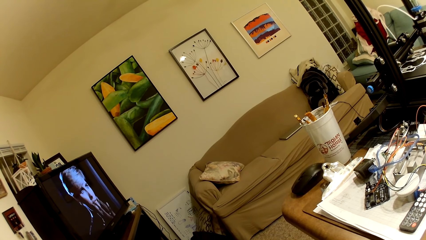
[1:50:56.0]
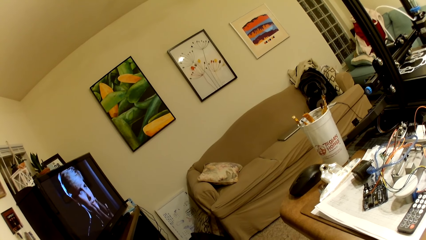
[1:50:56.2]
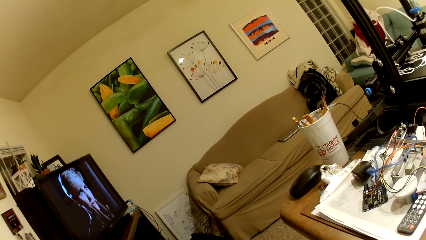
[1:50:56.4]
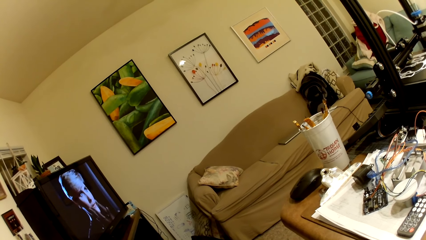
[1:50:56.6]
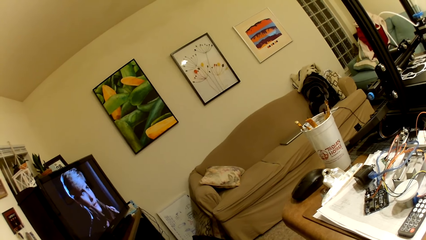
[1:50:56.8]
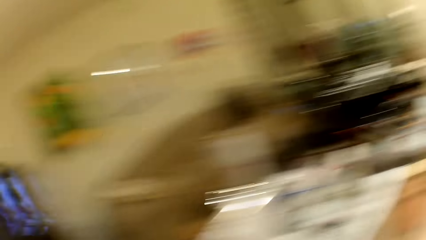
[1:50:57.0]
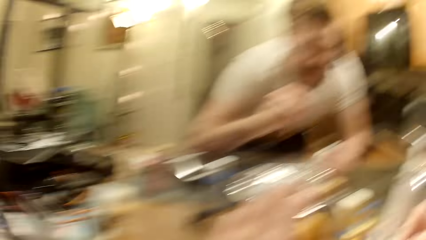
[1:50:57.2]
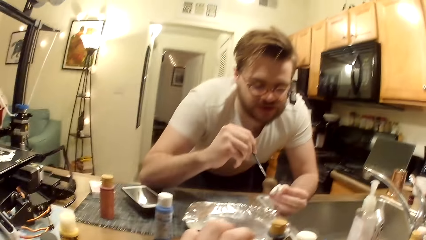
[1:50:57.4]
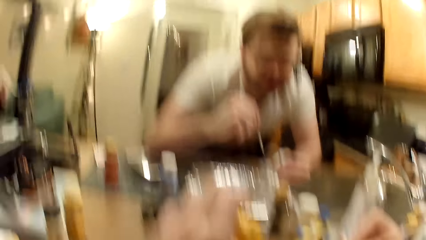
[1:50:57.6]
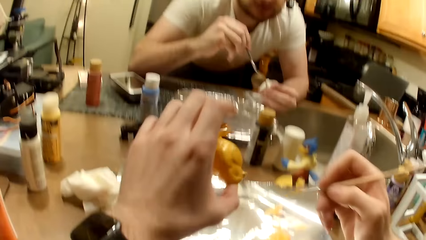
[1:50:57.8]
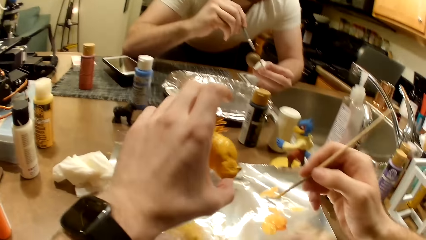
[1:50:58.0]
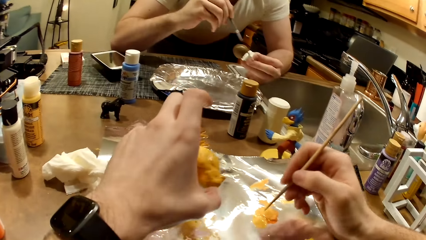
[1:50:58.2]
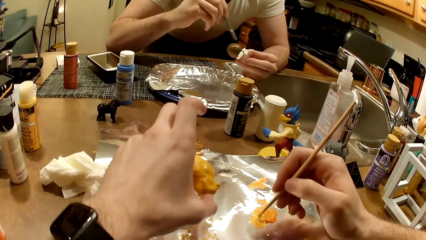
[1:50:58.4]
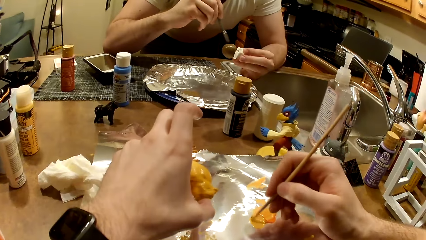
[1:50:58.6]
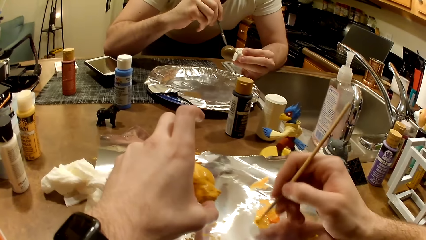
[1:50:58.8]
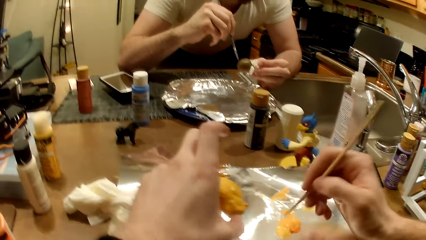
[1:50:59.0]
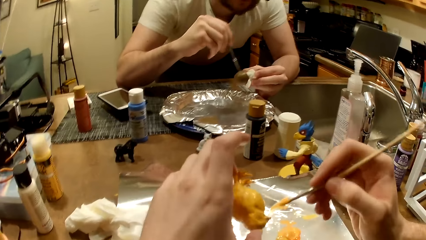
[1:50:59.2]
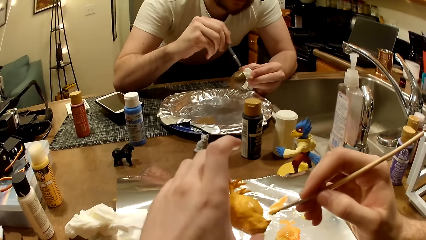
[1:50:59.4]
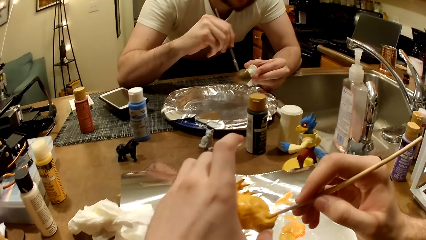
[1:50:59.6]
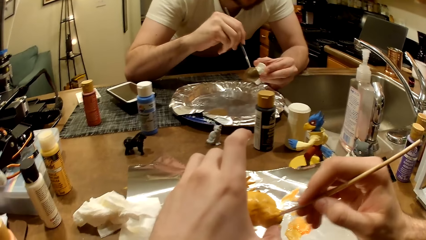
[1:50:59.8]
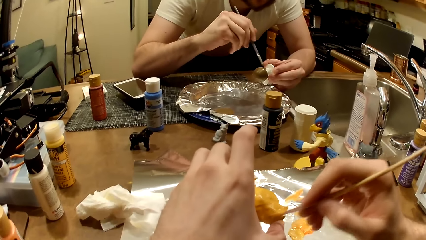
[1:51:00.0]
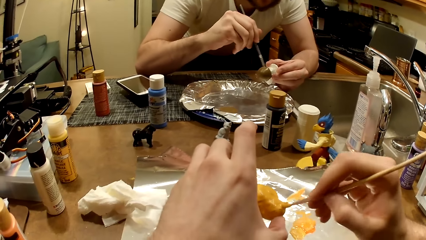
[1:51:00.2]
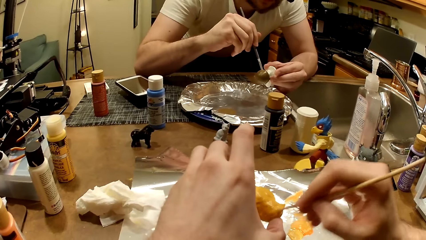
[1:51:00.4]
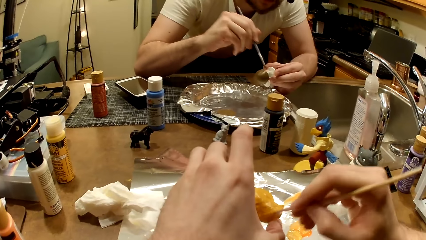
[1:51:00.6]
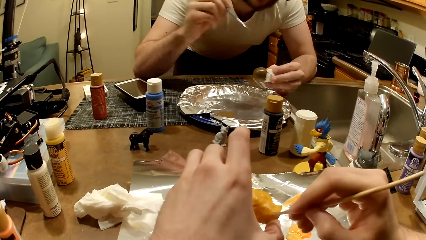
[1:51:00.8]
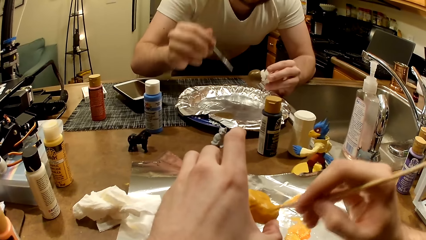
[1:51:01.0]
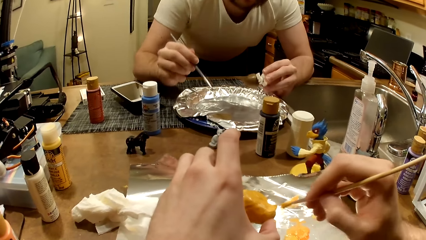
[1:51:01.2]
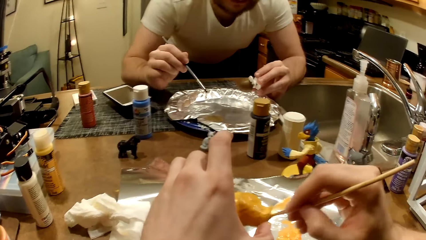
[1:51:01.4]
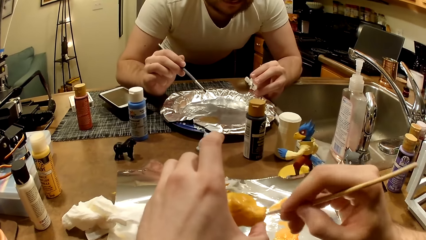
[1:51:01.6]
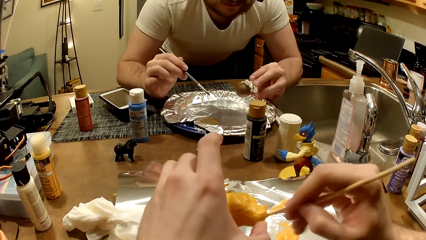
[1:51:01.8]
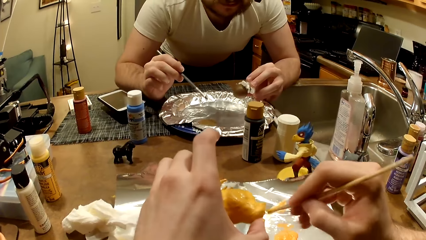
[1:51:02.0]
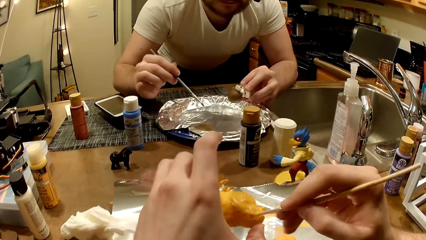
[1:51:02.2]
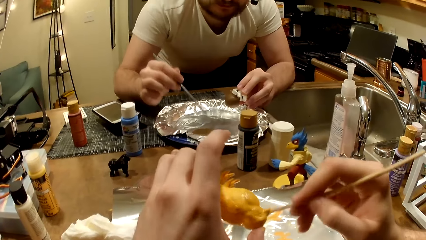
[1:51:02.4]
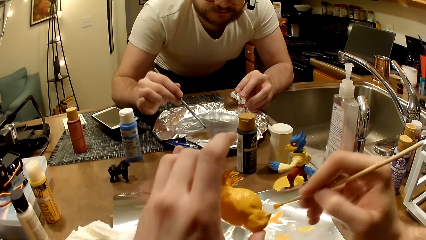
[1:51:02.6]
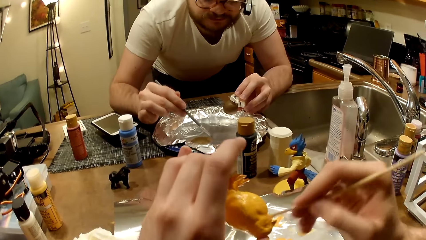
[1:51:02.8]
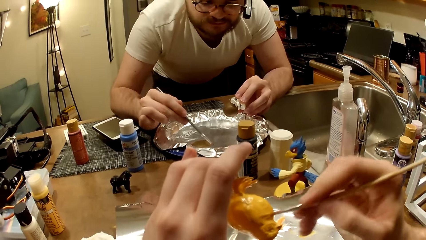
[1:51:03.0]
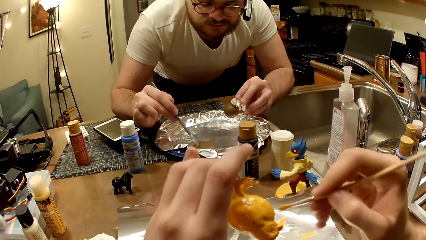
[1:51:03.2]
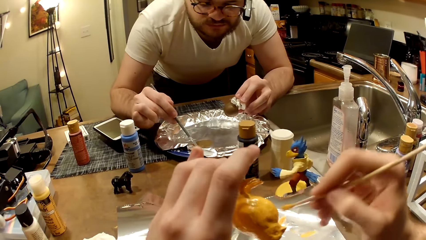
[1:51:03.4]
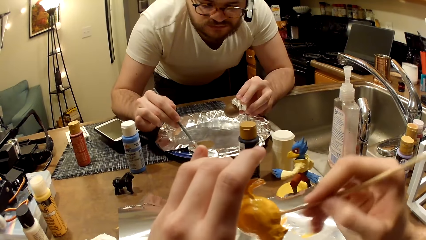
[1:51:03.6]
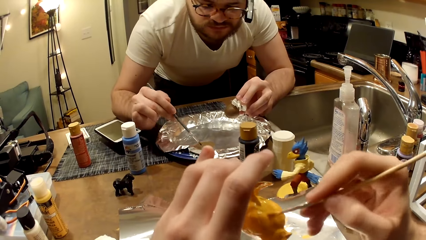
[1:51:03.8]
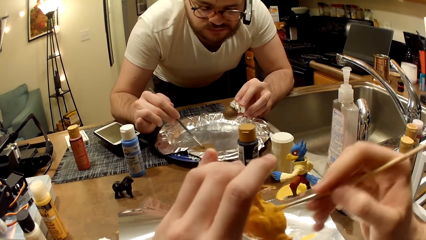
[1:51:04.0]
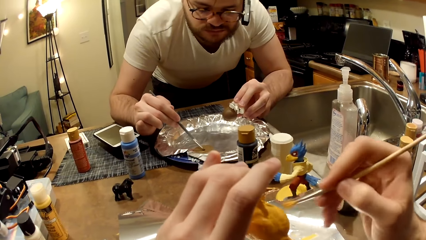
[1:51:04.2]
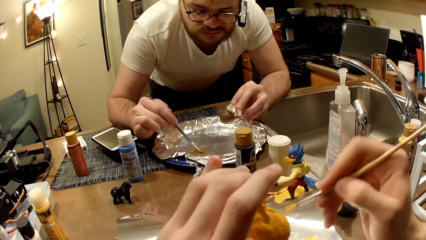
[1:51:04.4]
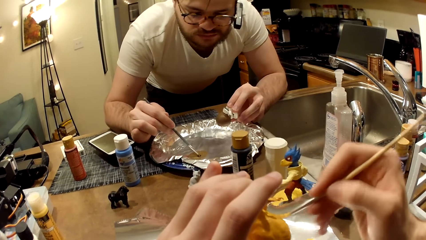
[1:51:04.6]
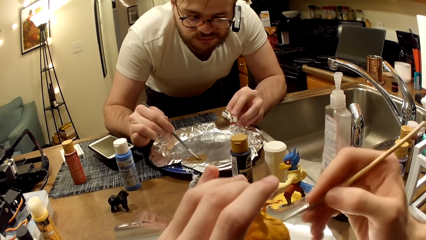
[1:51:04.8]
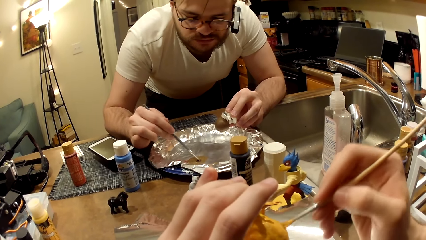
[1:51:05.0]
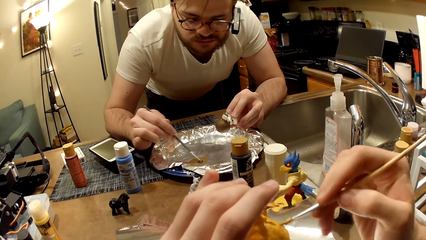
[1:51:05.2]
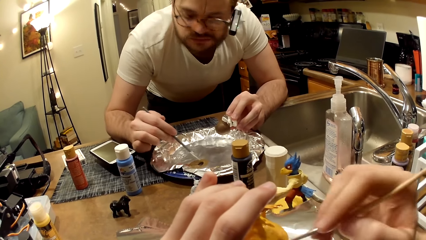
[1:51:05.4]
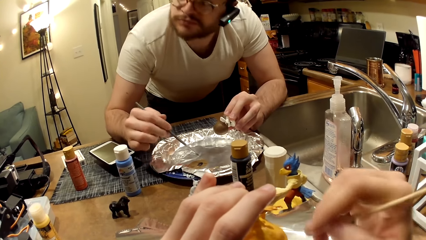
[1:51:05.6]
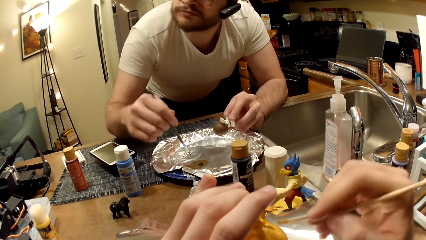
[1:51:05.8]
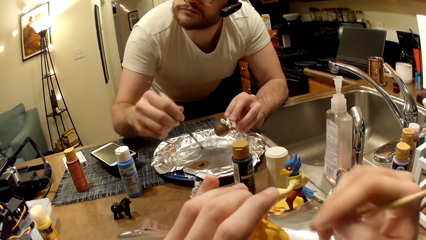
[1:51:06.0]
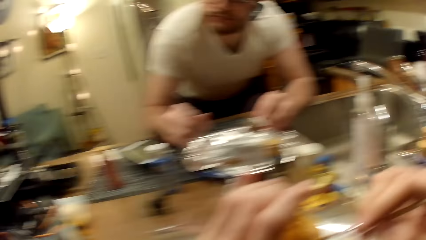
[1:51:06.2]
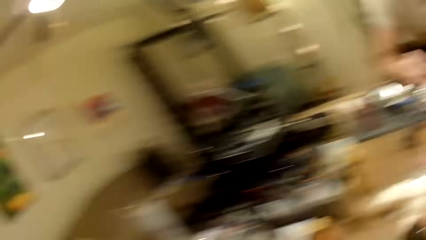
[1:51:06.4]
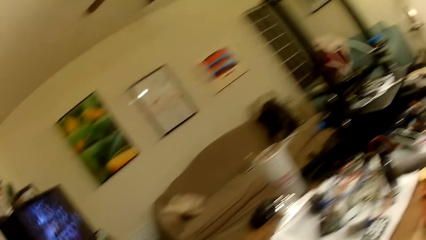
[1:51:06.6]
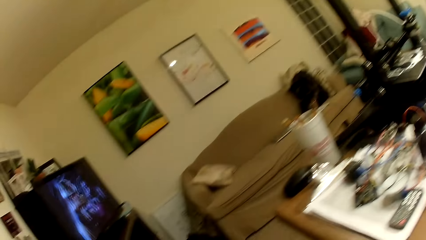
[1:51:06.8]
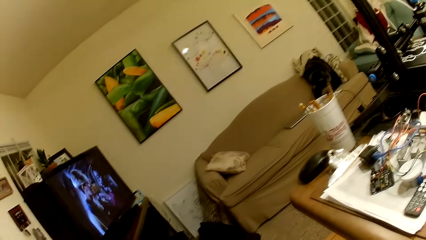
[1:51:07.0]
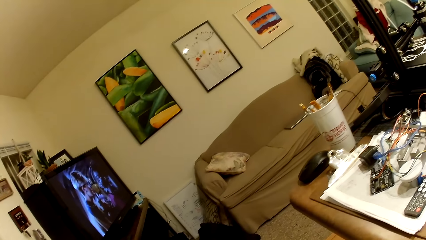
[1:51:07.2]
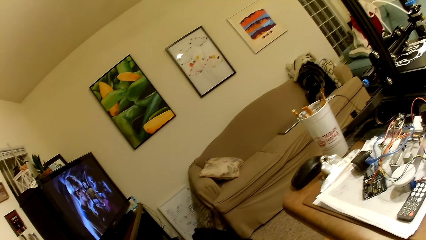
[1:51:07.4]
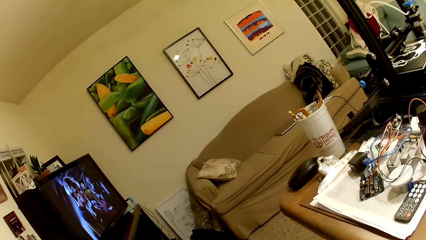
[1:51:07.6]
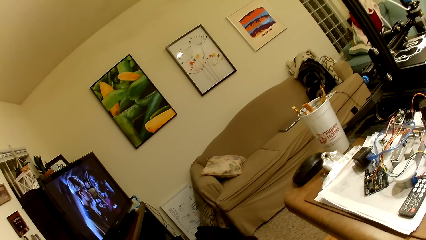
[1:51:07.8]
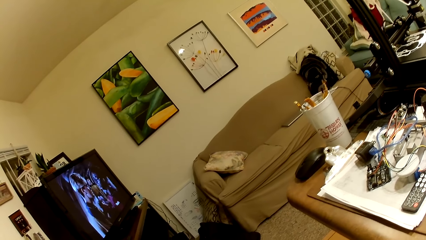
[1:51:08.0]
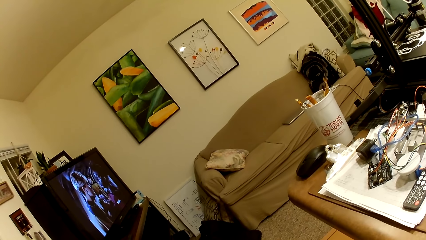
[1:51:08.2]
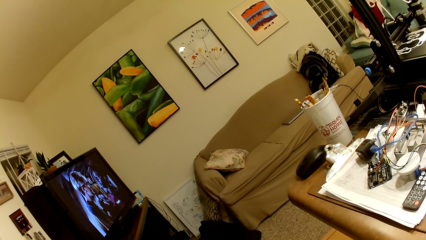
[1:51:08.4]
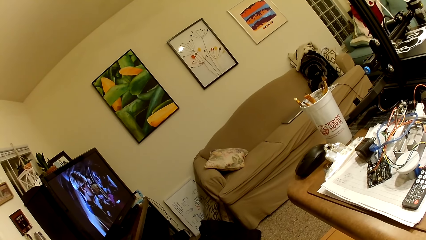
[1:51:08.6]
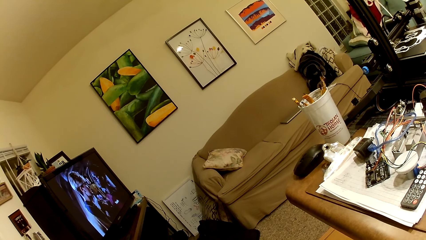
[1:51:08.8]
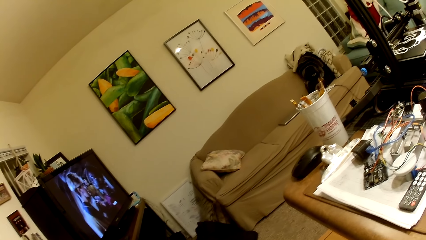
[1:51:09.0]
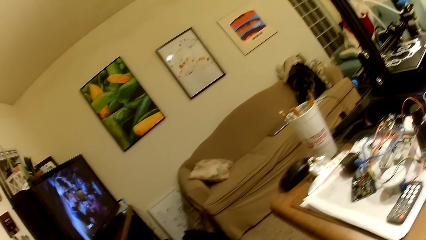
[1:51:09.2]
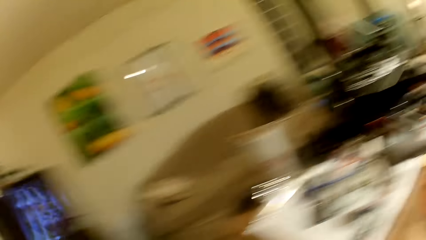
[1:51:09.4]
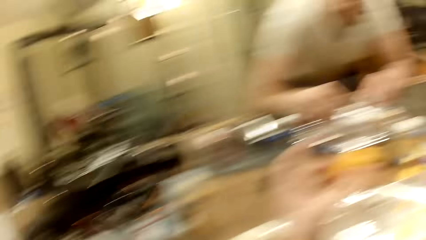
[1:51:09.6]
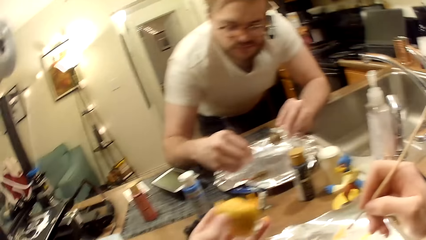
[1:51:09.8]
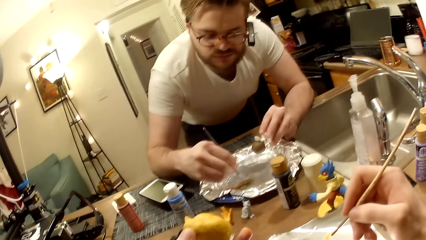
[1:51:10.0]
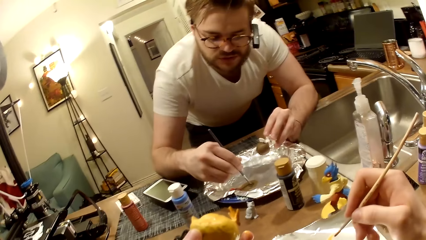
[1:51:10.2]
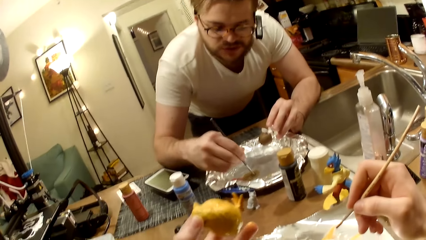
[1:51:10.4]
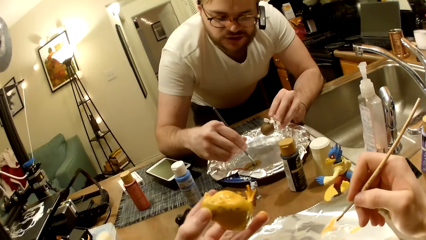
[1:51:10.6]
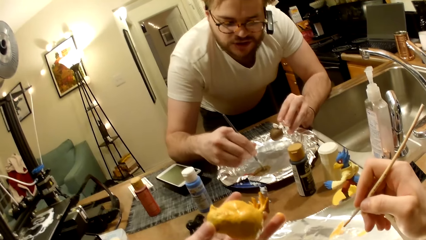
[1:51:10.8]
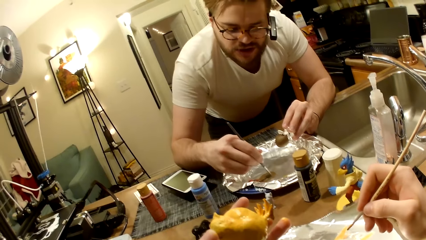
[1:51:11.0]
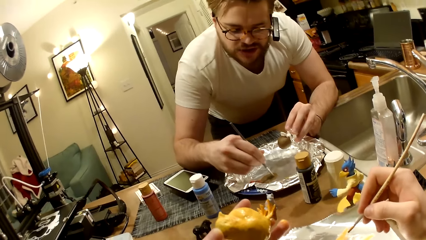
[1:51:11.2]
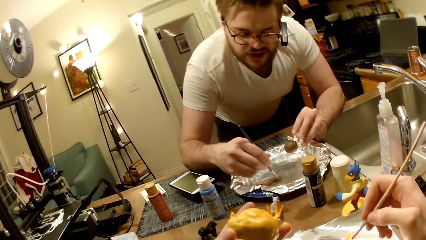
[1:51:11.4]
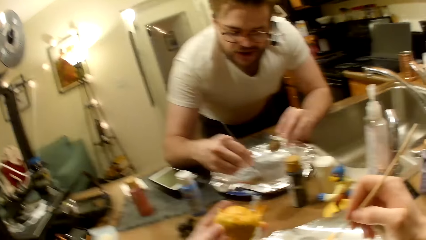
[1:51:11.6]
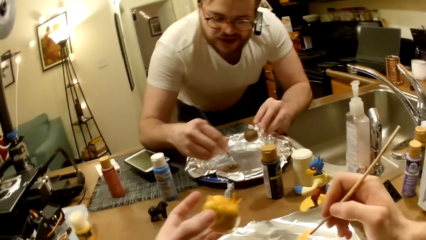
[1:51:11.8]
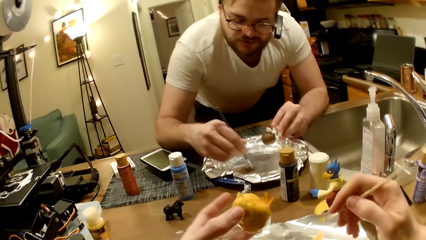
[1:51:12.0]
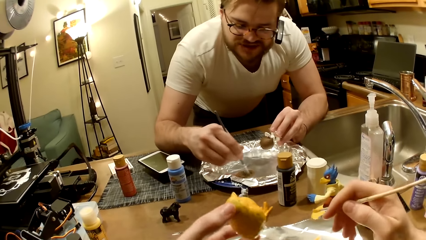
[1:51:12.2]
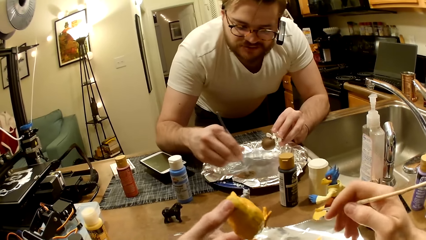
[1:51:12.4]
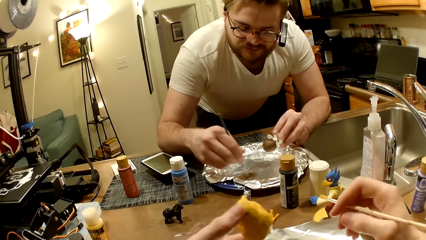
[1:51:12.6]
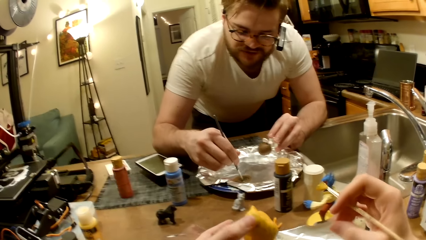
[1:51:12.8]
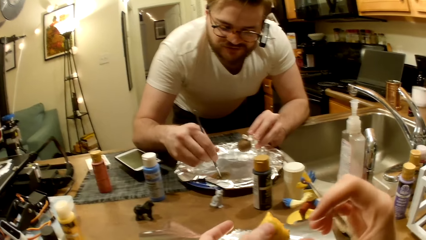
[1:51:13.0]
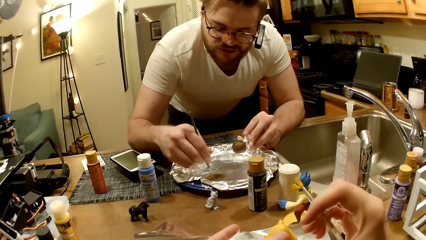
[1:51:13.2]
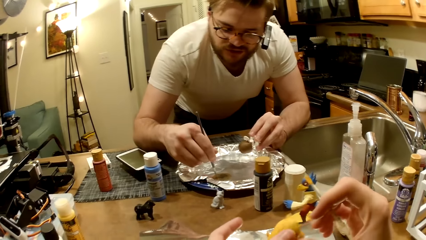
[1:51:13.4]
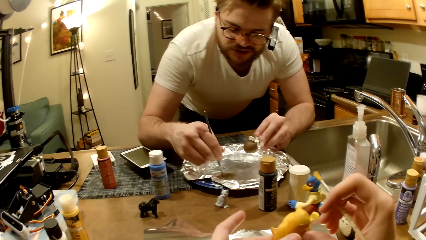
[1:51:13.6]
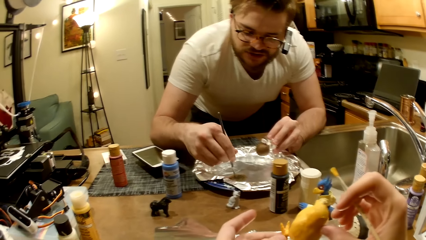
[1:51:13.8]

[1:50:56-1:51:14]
The camera wearer takes paint from the foil paper with the paintbrush in his right hand. A man paints the action figure in his left hand with the paintbrush. The camera wearer converses with the man. He mixes the paint. He paints the action figure in his left hand with the paintbrush. The man mixes the paint. The man takes paint from the foil paper with the paintbrush in his right hand. The camera wearer looks around the room. The man mixes the paint.
